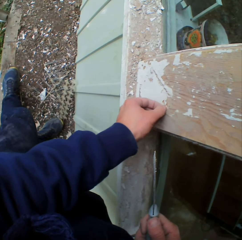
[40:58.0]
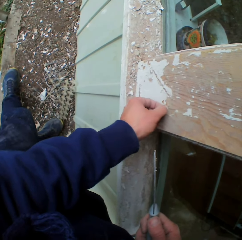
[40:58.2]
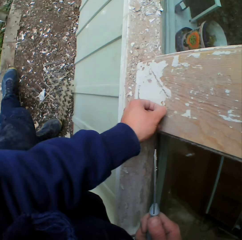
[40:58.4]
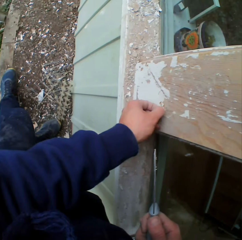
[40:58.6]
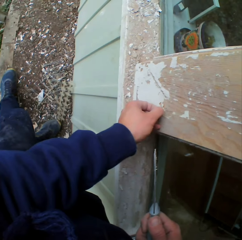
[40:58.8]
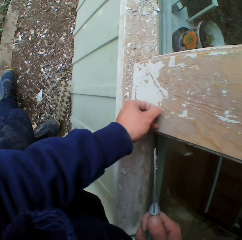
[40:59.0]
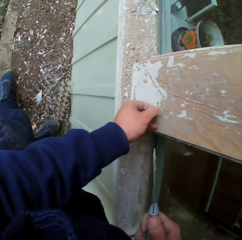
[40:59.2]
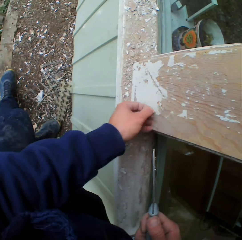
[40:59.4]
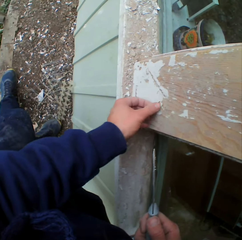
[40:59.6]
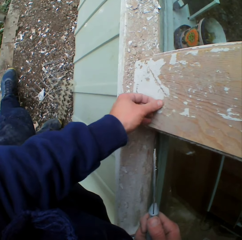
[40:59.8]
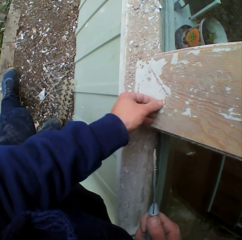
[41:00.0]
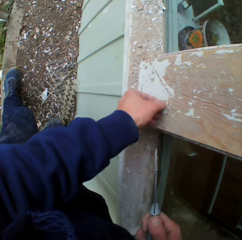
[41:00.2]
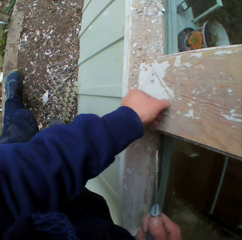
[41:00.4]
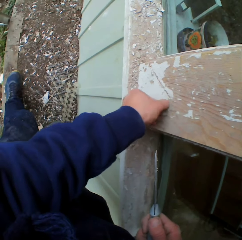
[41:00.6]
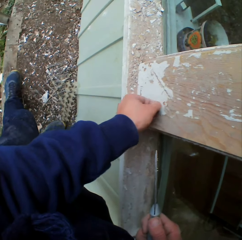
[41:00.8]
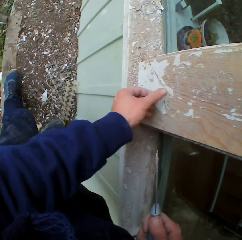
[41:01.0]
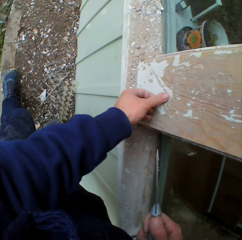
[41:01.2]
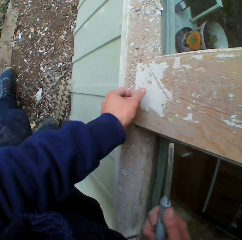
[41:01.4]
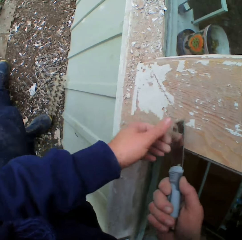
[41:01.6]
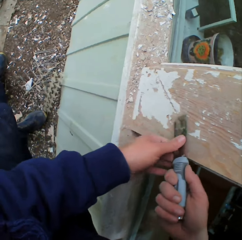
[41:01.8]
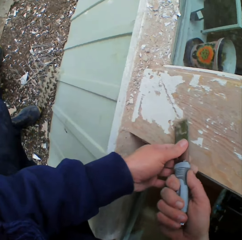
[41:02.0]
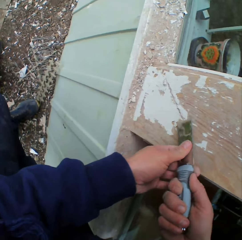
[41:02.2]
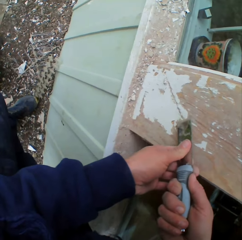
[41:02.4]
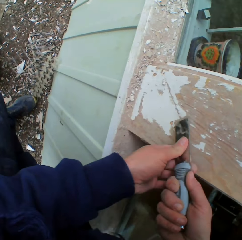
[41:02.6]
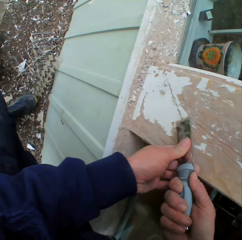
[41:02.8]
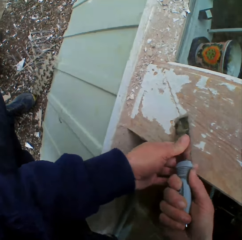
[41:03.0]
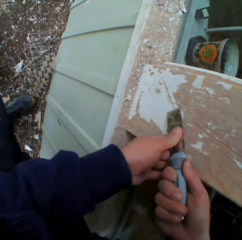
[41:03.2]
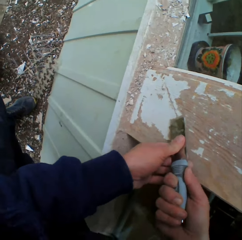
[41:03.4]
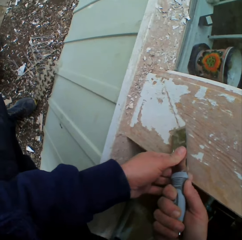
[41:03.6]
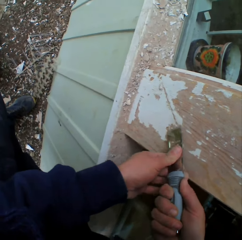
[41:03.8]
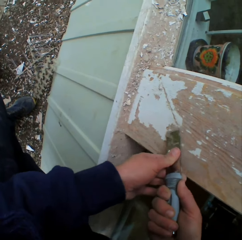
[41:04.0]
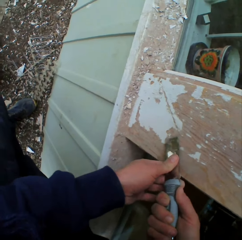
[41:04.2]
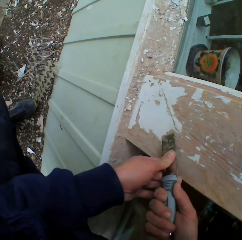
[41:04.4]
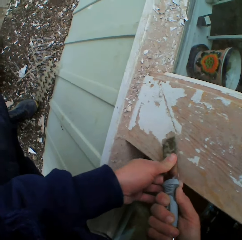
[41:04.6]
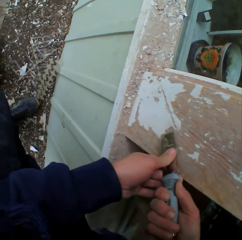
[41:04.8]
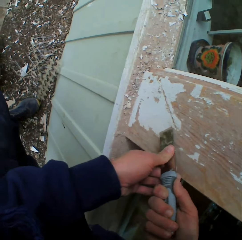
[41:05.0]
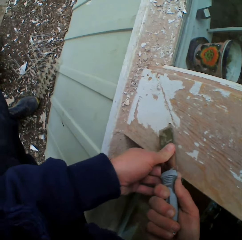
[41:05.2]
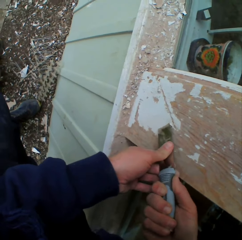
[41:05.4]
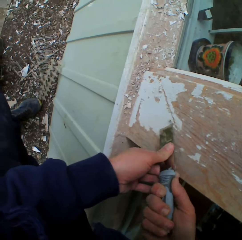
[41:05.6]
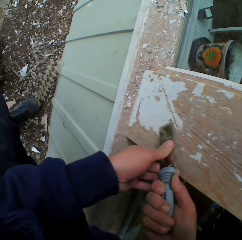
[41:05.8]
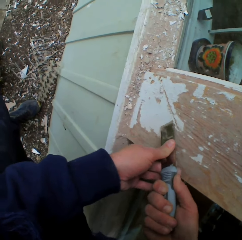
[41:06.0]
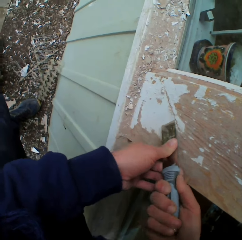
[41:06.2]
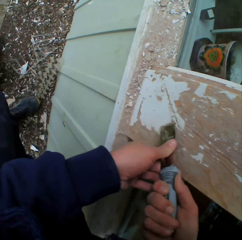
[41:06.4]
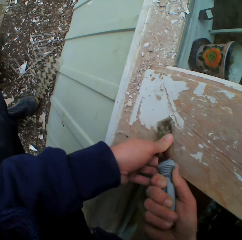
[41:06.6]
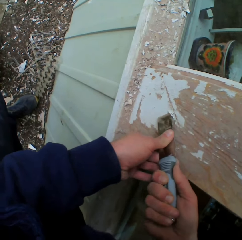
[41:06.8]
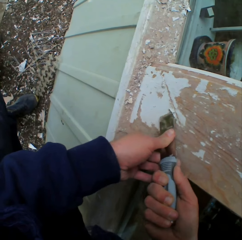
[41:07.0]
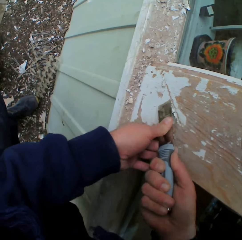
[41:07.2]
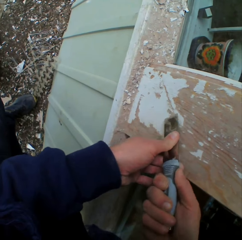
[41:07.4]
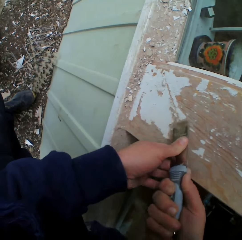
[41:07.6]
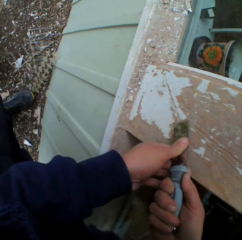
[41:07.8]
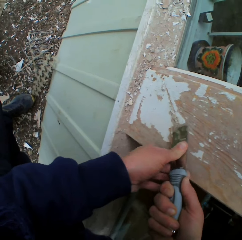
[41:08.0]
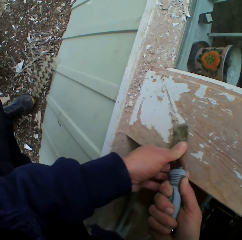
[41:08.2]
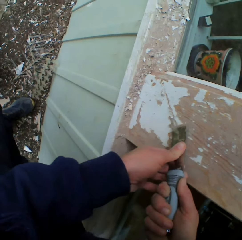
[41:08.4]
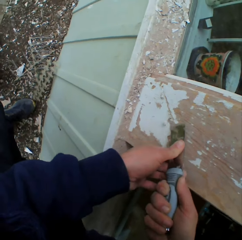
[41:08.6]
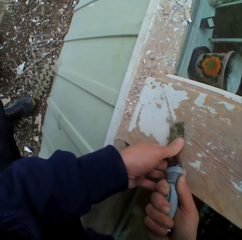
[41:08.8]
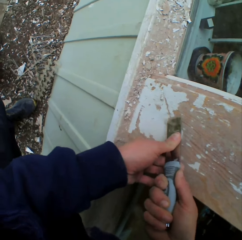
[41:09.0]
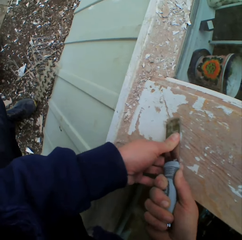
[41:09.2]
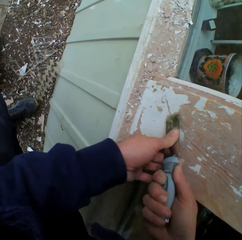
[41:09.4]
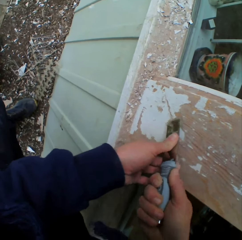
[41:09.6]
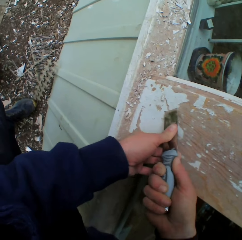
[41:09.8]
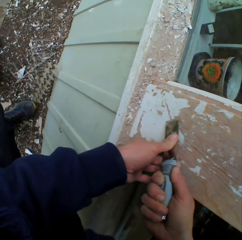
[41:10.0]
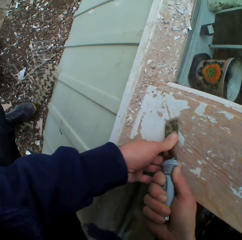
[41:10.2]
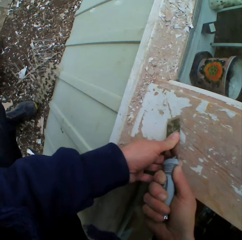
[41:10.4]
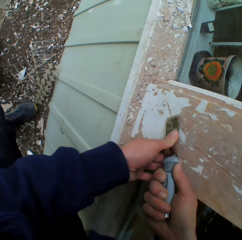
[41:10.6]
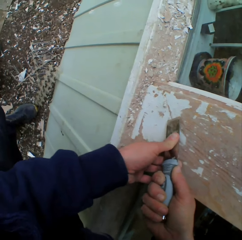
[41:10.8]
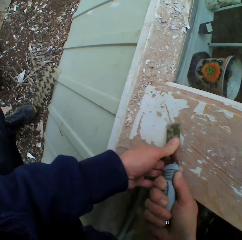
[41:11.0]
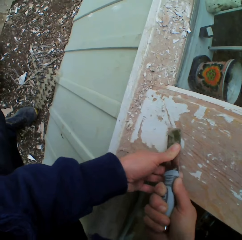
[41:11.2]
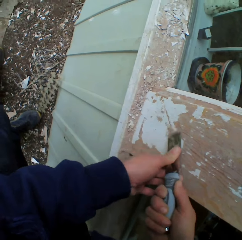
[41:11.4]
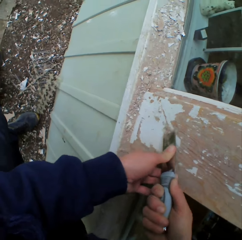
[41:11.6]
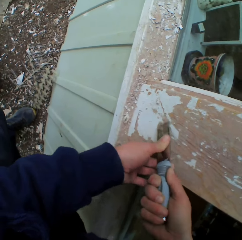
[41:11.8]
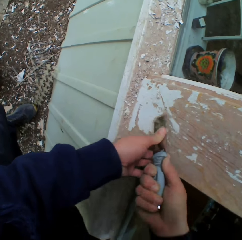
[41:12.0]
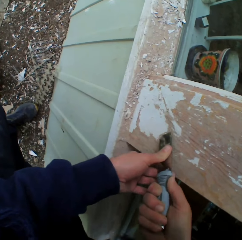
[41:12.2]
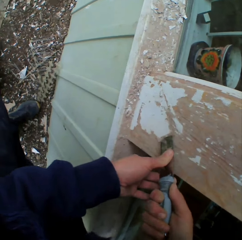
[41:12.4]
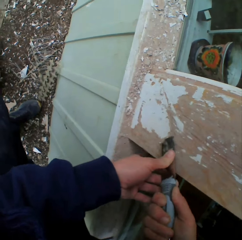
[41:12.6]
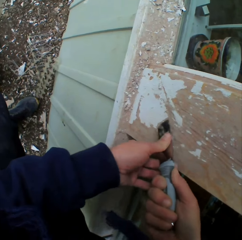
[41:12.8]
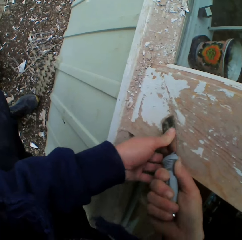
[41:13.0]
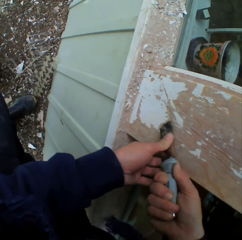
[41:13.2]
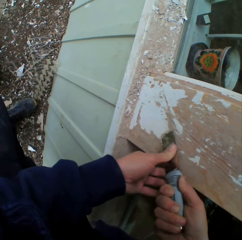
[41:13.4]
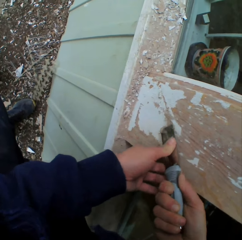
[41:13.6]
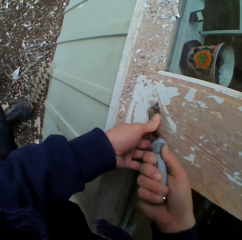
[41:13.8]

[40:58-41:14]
The camera wearer scrapes the surface. They remove the dried paint on the wall with a chisel.

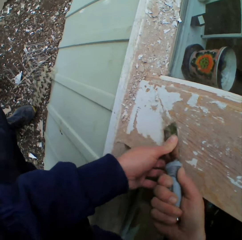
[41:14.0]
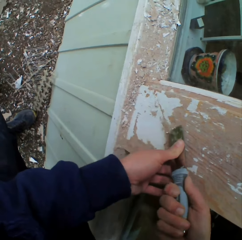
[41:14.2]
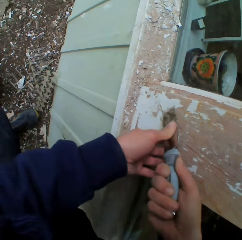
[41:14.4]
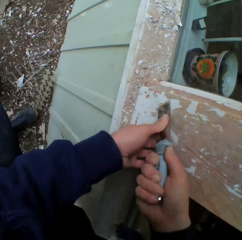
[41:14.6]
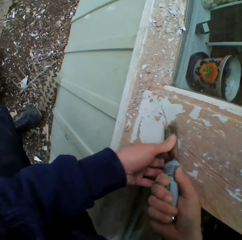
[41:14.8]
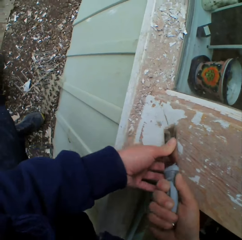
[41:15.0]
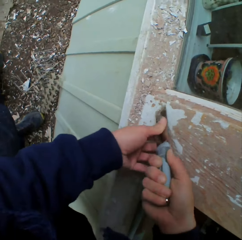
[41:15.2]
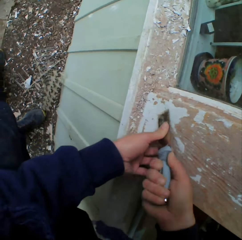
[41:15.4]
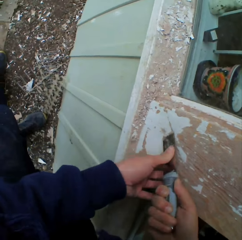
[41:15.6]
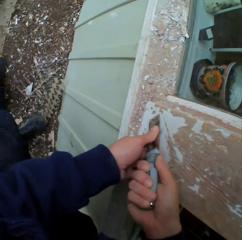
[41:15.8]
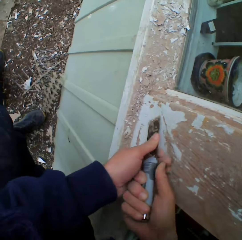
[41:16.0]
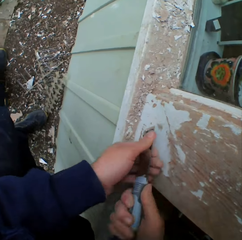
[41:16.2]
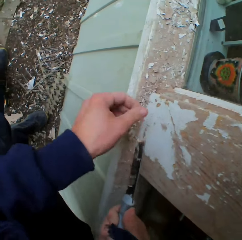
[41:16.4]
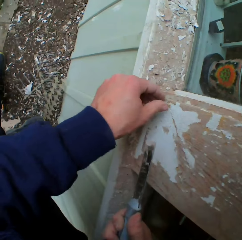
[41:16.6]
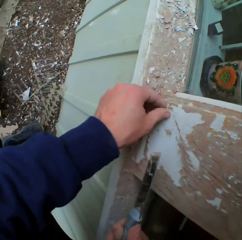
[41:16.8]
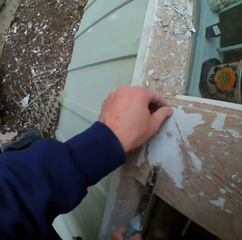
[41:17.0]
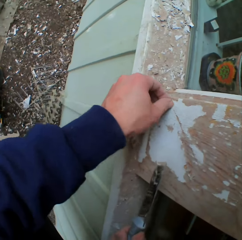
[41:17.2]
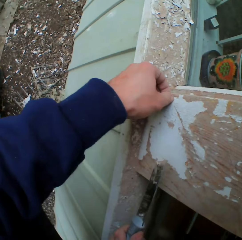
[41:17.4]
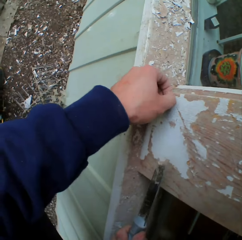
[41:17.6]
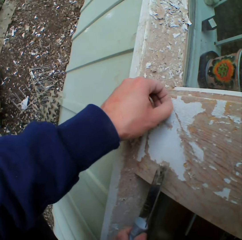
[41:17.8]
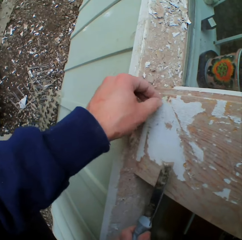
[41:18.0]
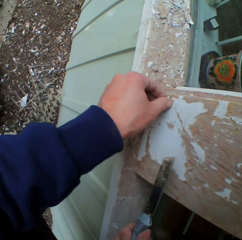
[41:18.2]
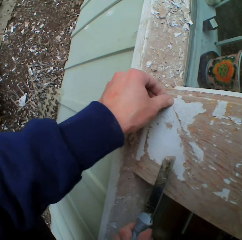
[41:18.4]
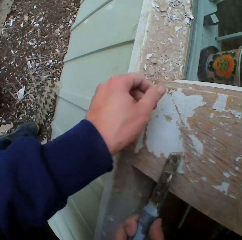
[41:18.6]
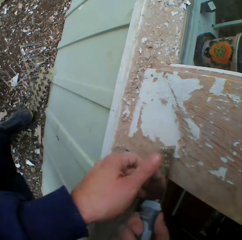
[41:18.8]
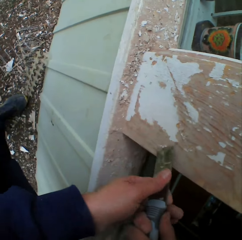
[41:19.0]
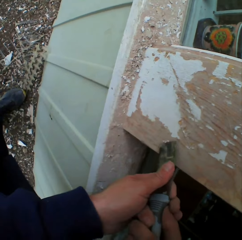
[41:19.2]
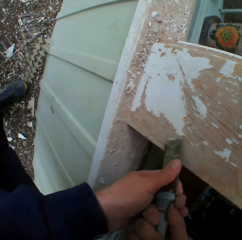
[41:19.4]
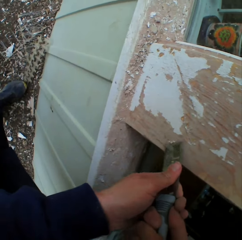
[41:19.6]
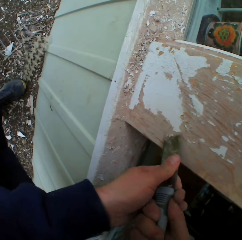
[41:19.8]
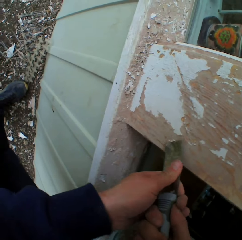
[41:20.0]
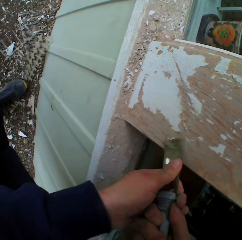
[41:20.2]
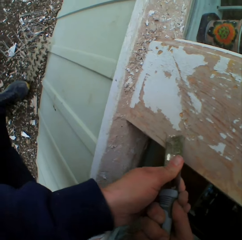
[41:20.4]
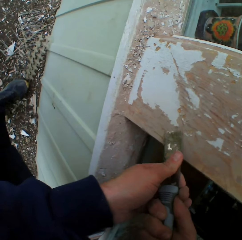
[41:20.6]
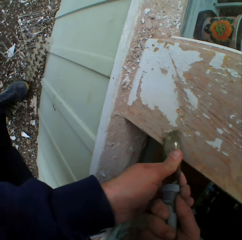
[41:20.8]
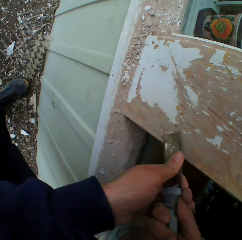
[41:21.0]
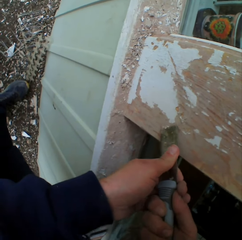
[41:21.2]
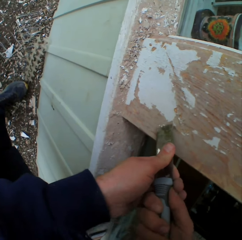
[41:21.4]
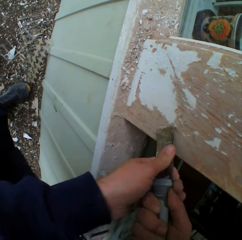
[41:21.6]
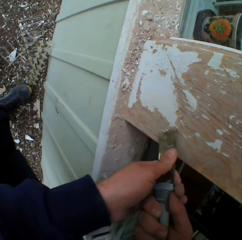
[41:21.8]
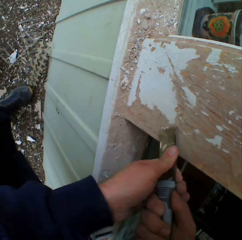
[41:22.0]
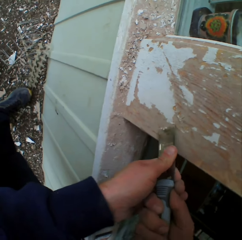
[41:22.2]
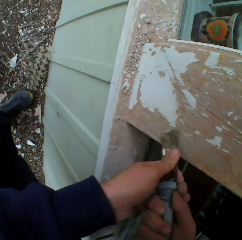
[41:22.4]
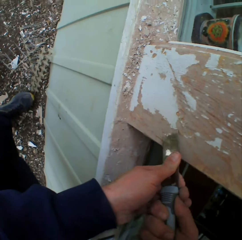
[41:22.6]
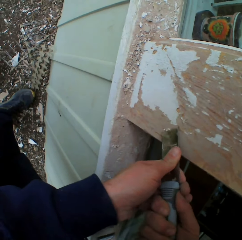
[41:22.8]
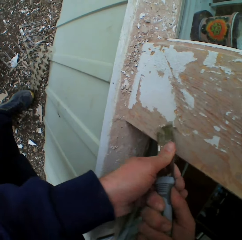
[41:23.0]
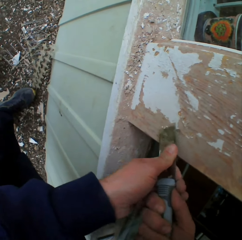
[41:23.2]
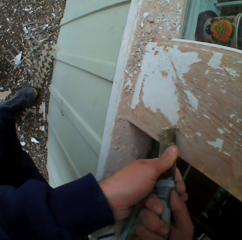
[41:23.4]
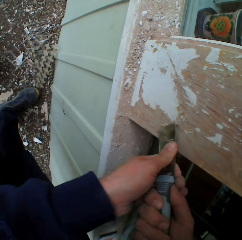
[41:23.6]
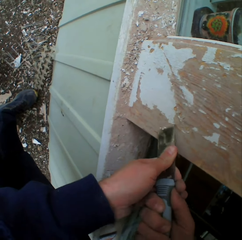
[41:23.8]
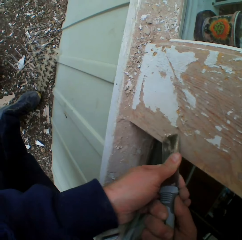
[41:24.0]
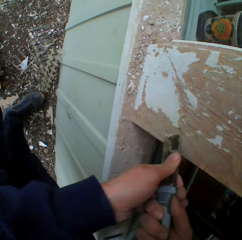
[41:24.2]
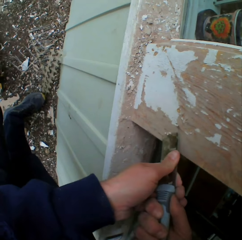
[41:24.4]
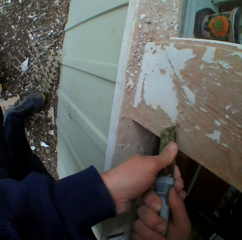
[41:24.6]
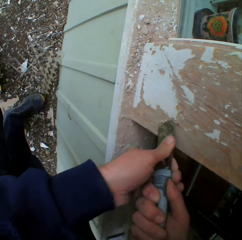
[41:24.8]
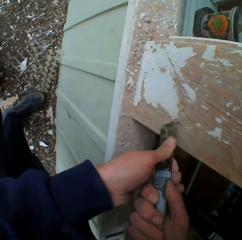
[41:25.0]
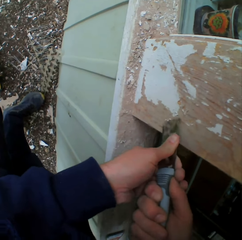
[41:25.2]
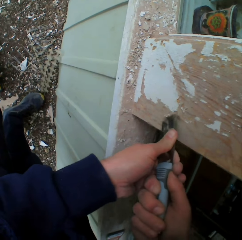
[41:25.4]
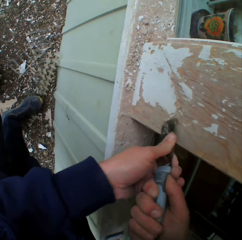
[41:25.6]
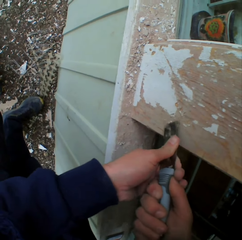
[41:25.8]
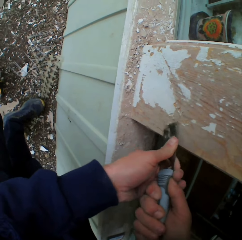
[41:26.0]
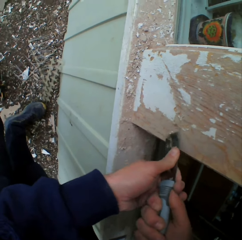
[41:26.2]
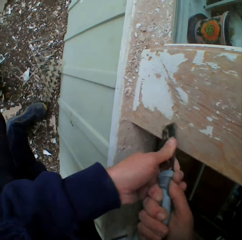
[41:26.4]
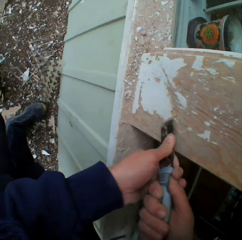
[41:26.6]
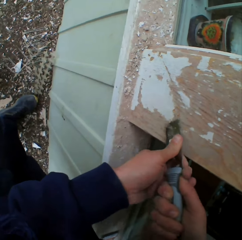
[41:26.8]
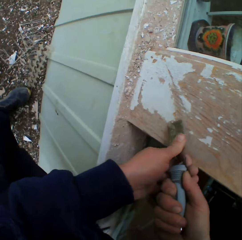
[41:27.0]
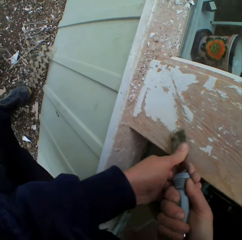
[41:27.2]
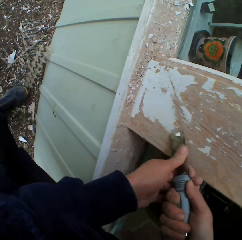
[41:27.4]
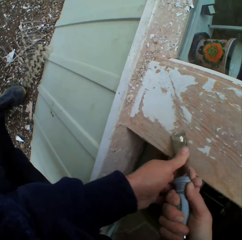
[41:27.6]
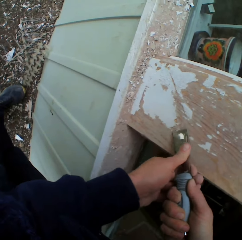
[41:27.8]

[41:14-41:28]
The camera wearer removes the dried paint with his left hand. He scrapes the surface. He removes the dried paint on the wall with a chisel.
